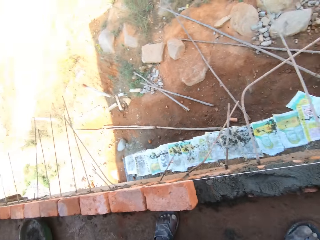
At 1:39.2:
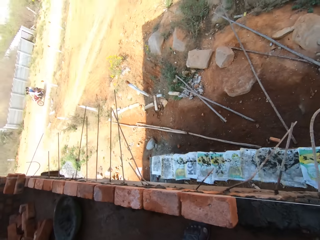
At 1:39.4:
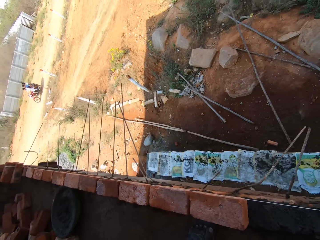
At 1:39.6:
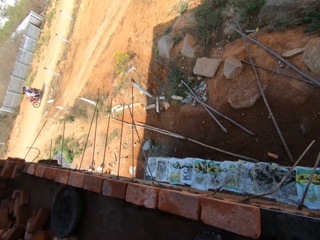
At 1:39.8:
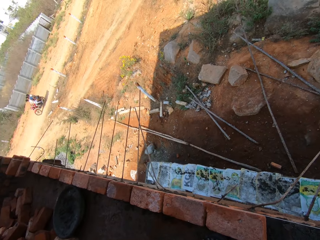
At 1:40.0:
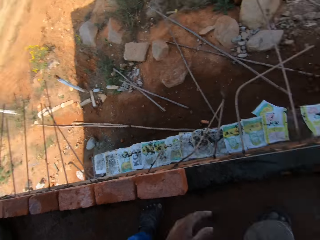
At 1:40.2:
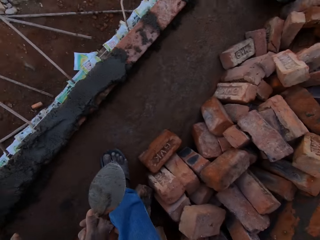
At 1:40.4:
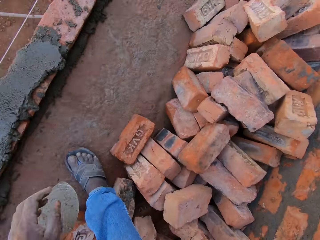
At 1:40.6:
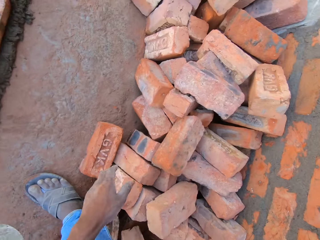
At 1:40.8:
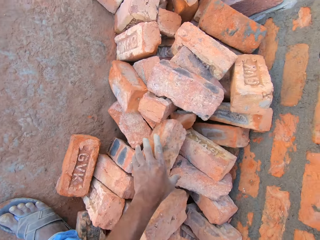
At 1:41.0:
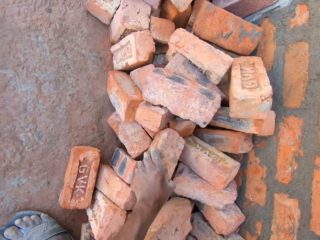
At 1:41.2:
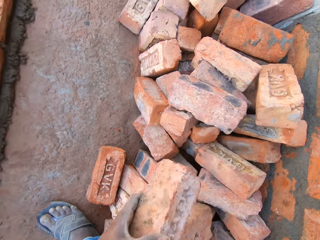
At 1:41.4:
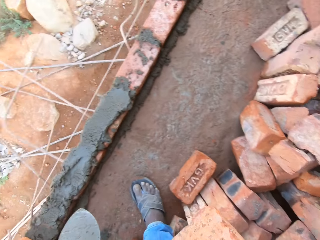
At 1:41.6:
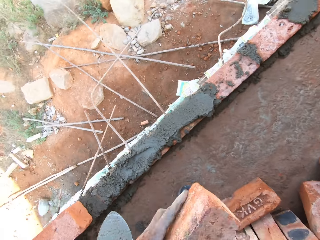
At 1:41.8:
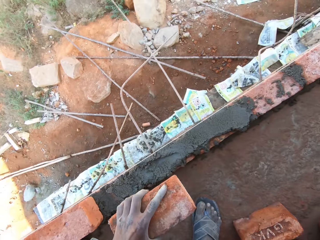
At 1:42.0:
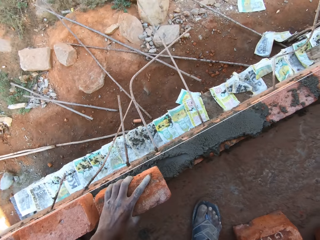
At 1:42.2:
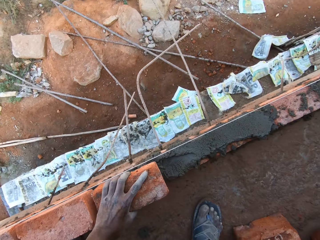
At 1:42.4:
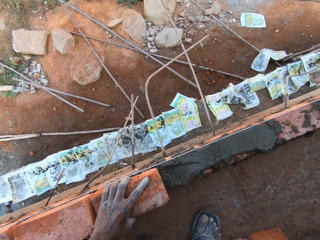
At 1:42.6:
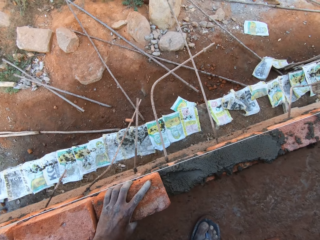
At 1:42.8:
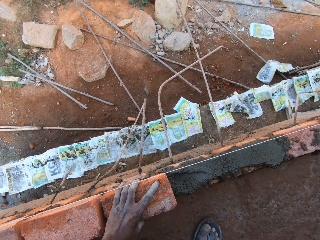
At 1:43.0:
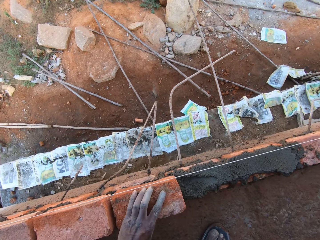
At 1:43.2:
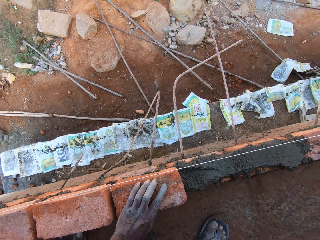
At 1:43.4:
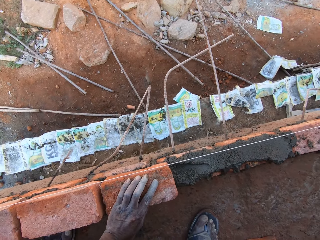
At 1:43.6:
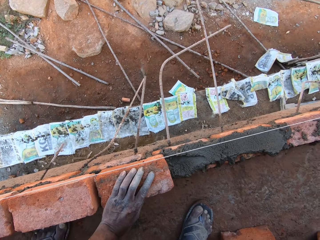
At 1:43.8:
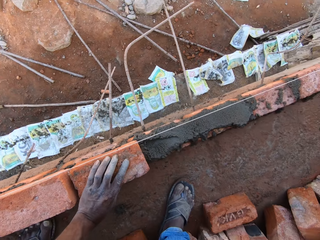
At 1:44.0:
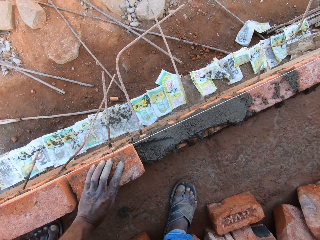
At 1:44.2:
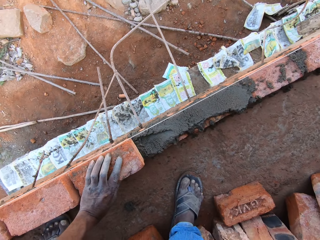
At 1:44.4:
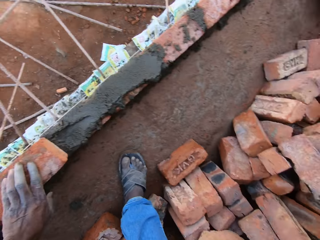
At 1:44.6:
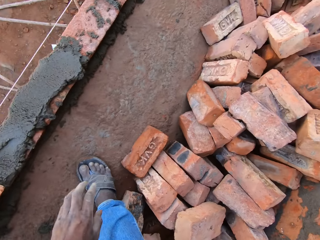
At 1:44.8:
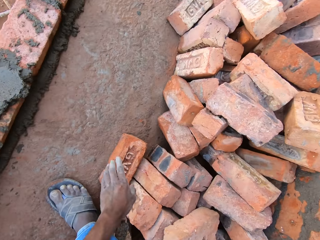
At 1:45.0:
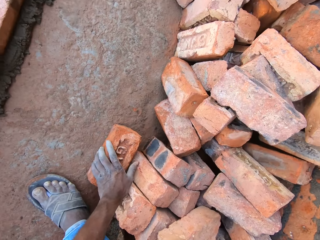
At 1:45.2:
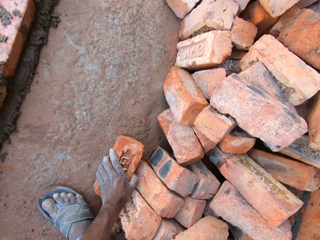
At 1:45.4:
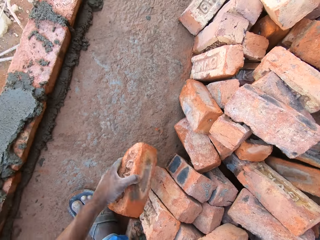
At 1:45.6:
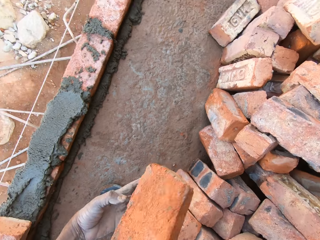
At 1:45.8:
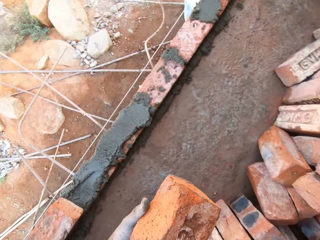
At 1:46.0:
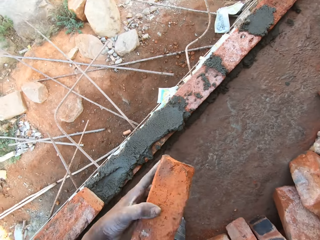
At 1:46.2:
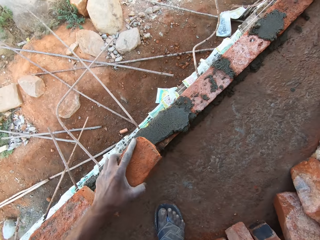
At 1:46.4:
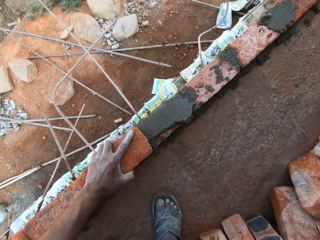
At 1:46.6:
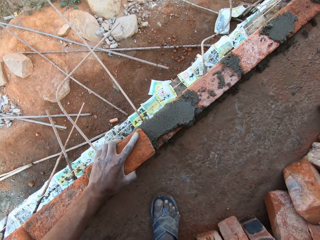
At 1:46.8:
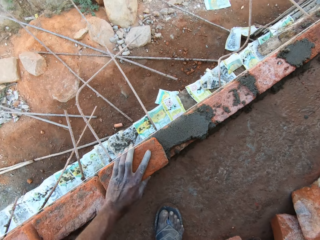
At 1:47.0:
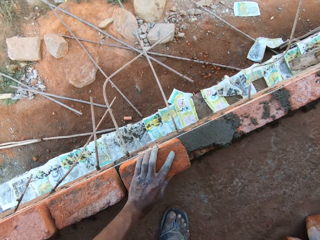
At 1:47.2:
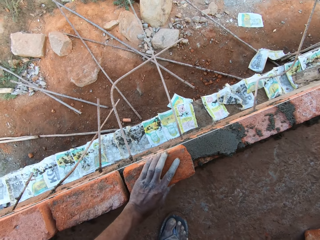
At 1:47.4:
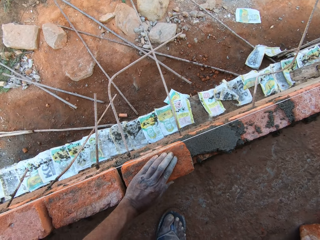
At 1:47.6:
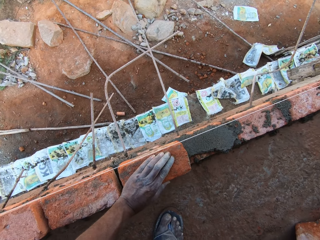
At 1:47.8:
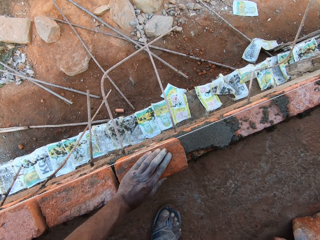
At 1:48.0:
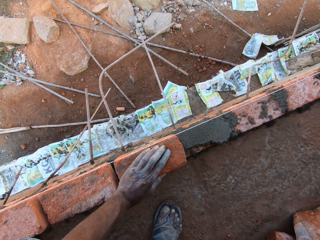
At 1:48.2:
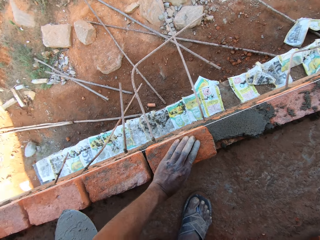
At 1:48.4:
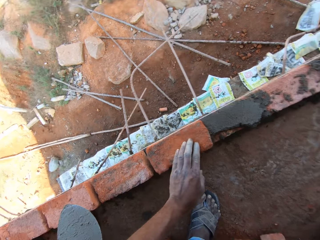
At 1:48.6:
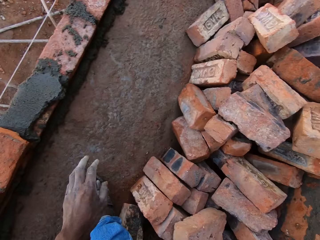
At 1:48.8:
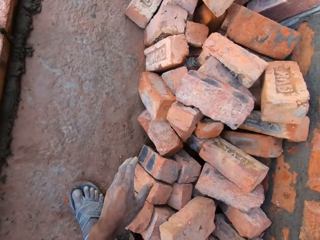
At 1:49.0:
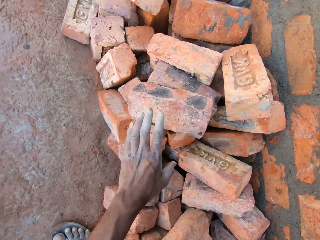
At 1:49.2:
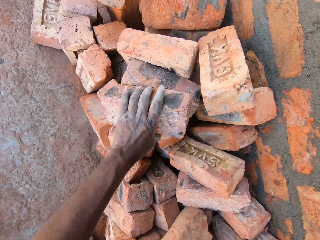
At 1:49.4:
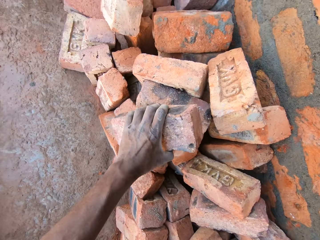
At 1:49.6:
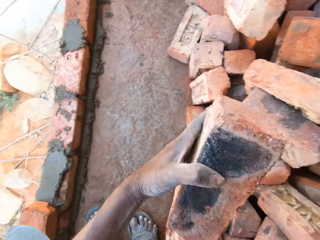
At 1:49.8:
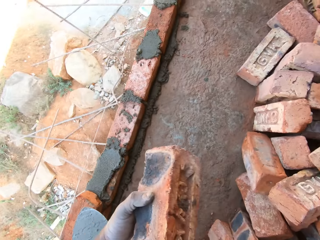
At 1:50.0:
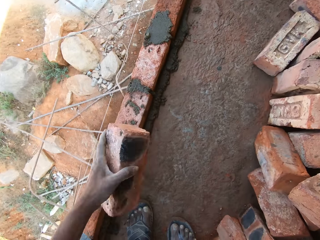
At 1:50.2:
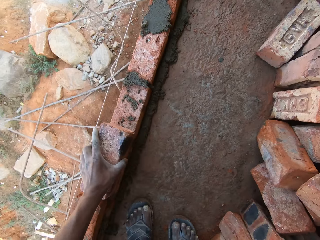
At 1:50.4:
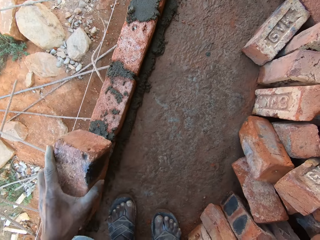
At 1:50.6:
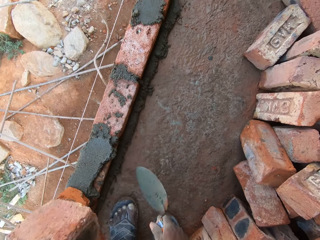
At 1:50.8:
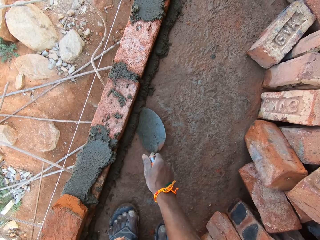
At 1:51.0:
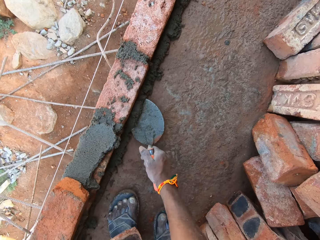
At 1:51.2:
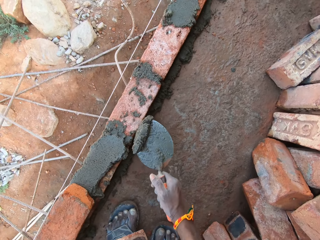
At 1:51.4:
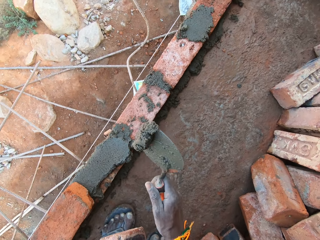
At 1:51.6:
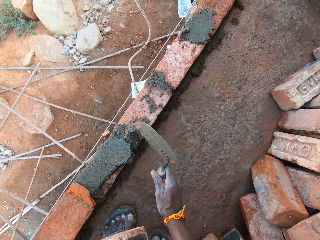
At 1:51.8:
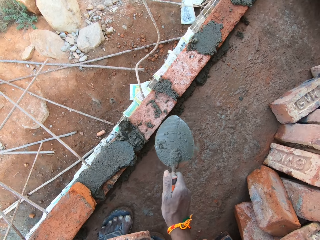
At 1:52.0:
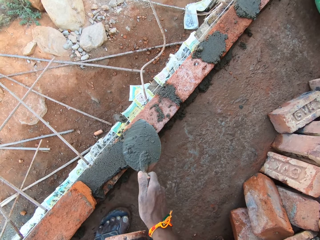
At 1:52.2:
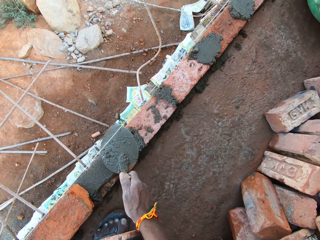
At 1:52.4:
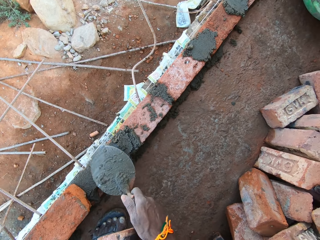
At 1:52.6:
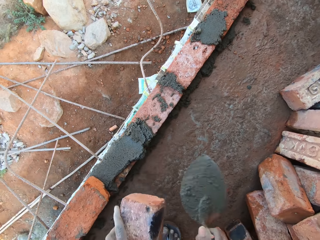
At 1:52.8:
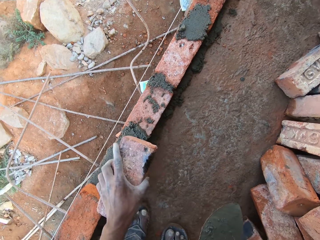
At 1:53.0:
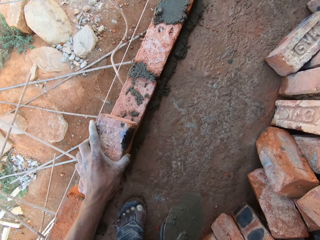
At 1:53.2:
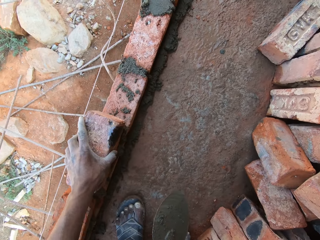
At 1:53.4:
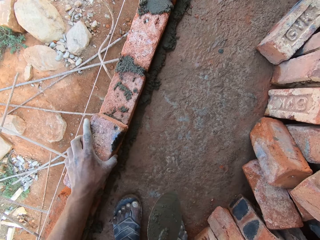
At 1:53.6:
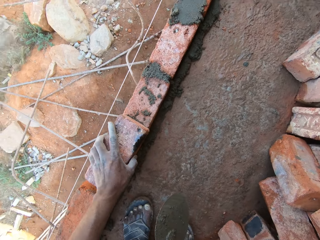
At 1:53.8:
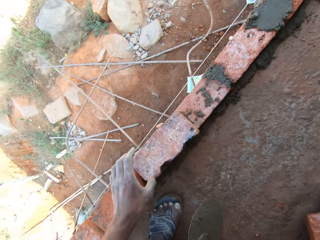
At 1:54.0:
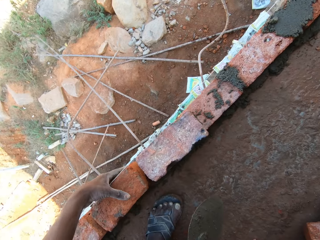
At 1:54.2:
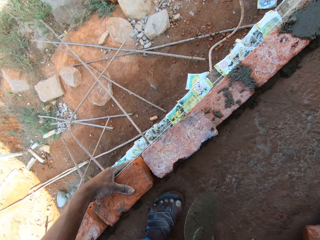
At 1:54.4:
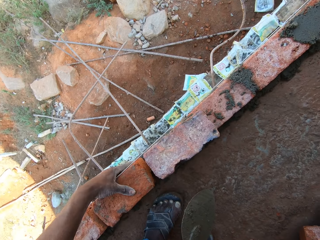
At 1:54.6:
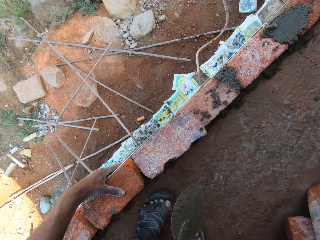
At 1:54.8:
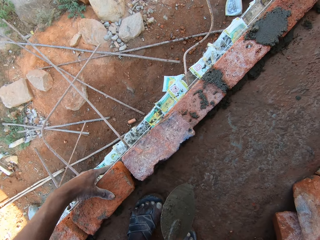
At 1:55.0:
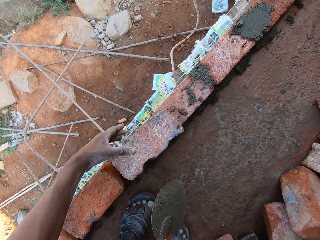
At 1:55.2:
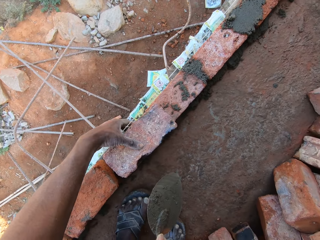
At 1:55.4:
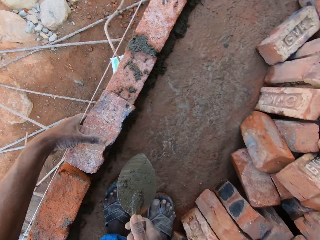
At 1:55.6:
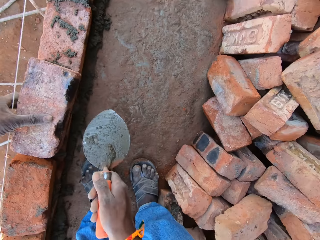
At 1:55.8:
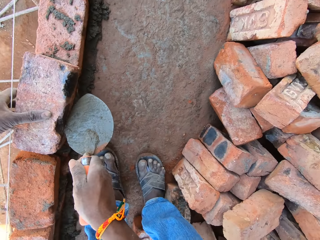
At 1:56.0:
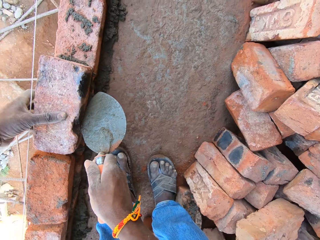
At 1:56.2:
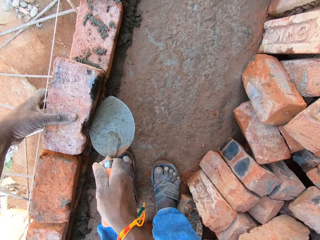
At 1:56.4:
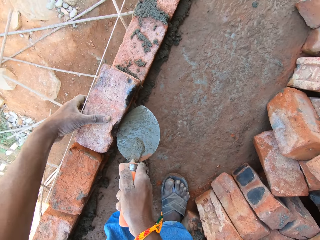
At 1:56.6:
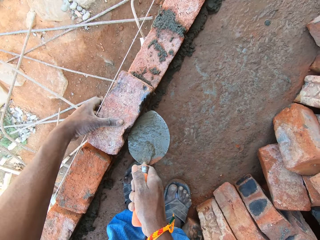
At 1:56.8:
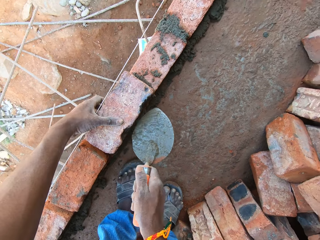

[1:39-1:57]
The camera wearer places the red brick on the mortar with his left hand. He picks up a brick on the site floor. He places the red brick on the mortar on the brick wall with his left hand again. He picks up a red brick from other red bricks on the site floor with his left hand. He turns the red brick with his left hand. He places the red brick on the mortar on the brick wall with his left hand. He picks up a red brick from other red bricks on the site floor with his left hand. He raises the red brick from the mortar with his left hand. He scoops the mortar from the floor with the brick trowel in his right hand. He pours the mortar on the red bricks with the trowel in his right hand. He plasters the red bricks with the trowel in his right hand. He places the red brick on the mortar on the brick wall with his left hand. He adjusts the red bricks with his left hand and with the trowel in his right hand. He hits the brick with the brick trowel.

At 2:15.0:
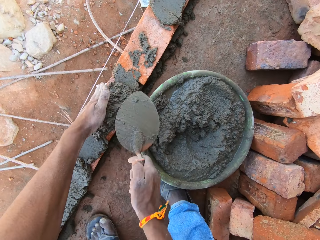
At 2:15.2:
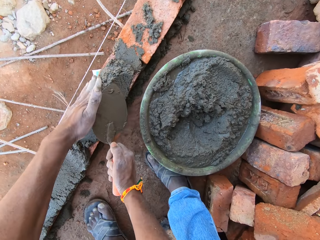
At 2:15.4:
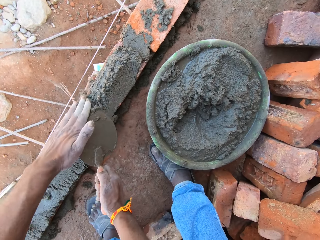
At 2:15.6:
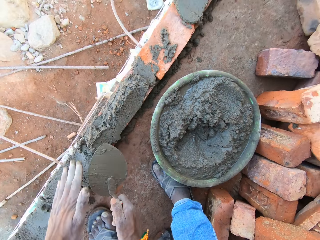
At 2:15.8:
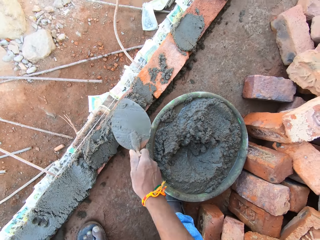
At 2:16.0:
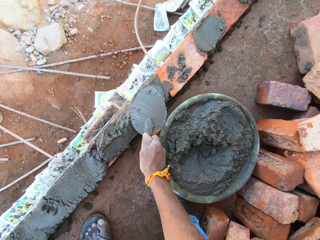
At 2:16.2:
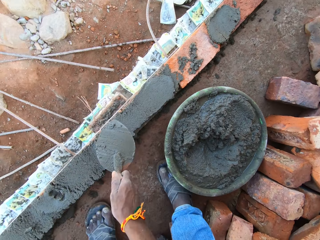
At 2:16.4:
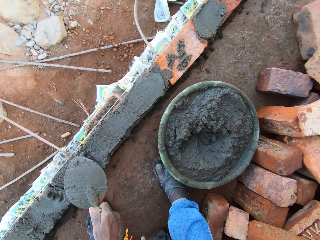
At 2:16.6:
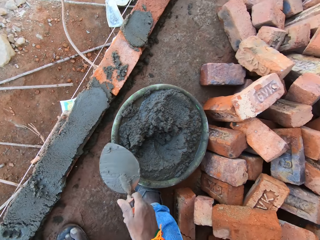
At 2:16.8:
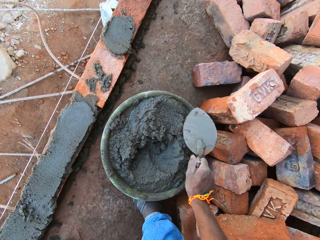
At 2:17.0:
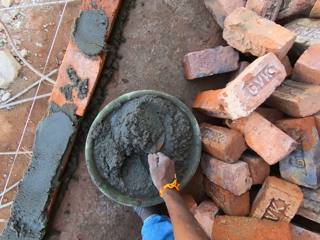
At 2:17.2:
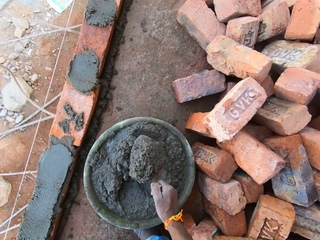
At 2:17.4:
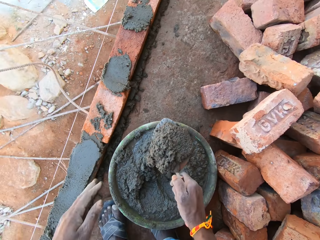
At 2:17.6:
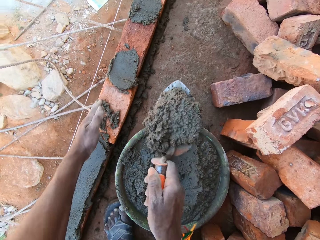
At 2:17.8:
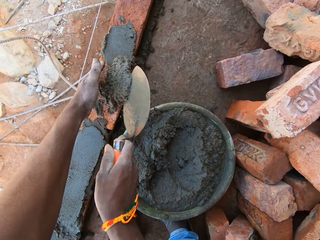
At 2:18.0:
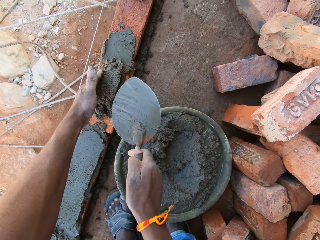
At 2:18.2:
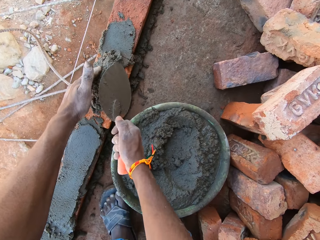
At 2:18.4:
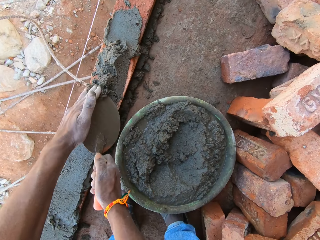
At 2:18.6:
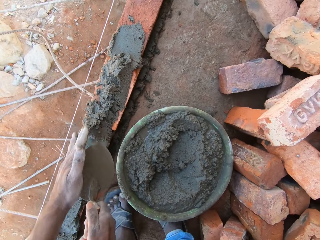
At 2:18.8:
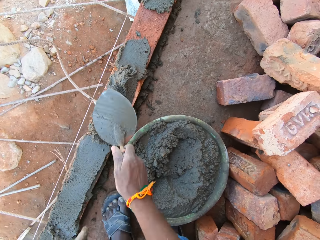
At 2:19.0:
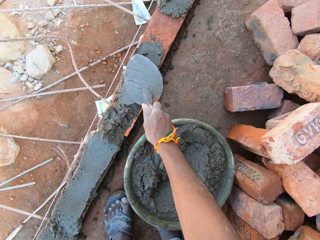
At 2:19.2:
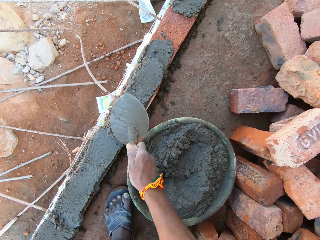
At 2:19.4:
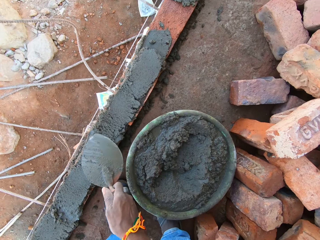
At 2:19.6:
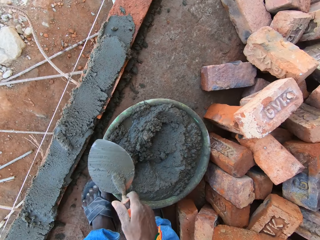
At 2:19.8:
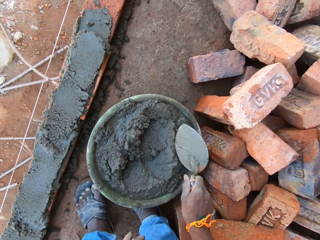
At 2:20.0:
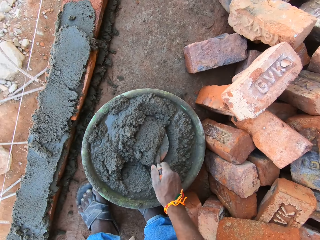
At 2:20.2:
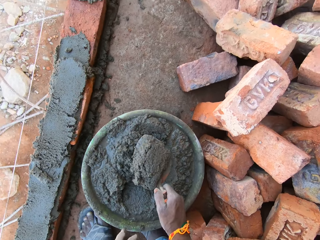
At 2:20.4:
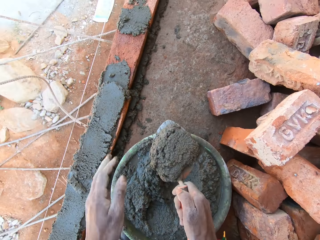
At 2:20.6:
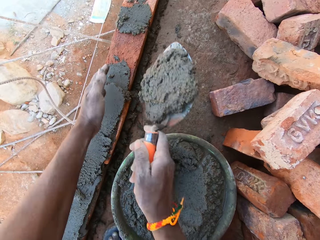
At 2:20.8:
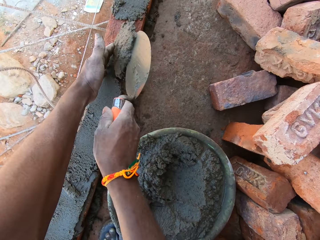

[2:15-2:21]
The camera wearer pours the mortar on the red bricks with the brick trowel in his right hand. He plasters the red bricks with the trowel in his right hand. He scoops some mortar from the bowl or head pan with the trowel in his right hand. He pours the mortar on the red bricks with the trowel in his right hand. He plasters the red bricks with the trowel in his right hand. He scoops some mortar from the bowl with the trowel in his right hand.
